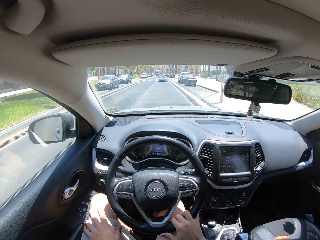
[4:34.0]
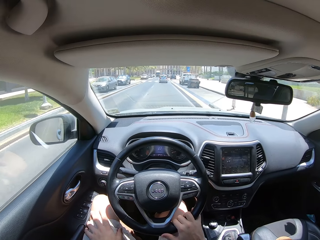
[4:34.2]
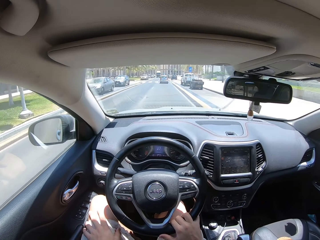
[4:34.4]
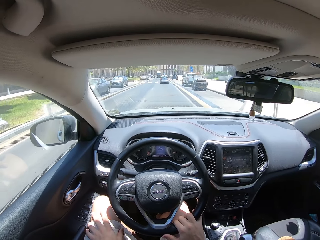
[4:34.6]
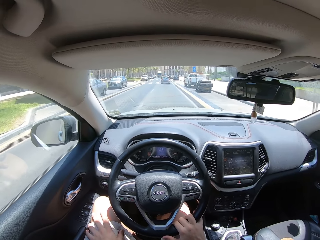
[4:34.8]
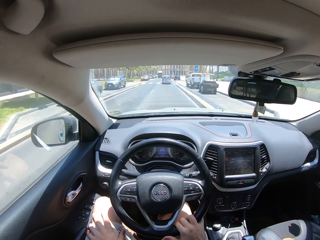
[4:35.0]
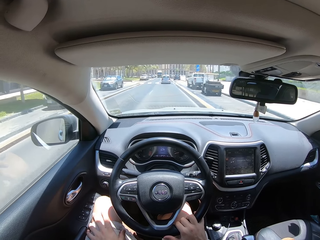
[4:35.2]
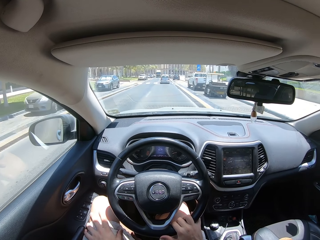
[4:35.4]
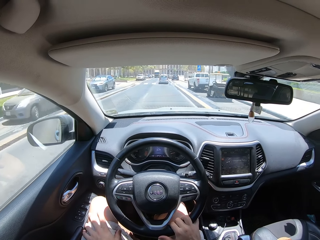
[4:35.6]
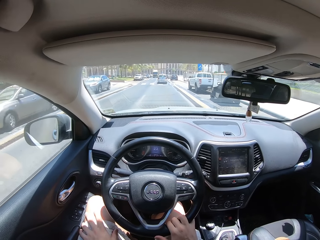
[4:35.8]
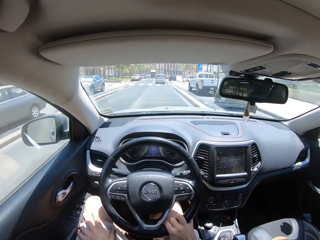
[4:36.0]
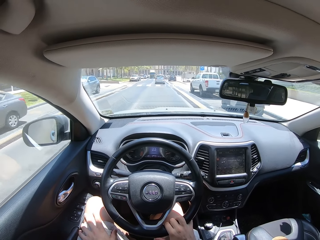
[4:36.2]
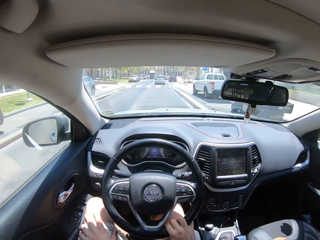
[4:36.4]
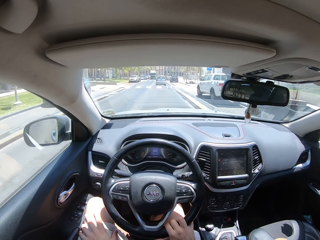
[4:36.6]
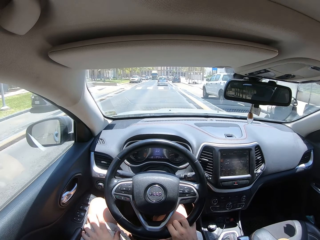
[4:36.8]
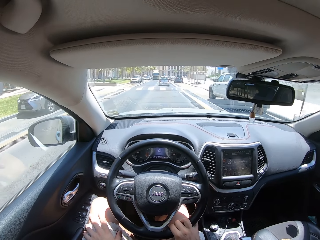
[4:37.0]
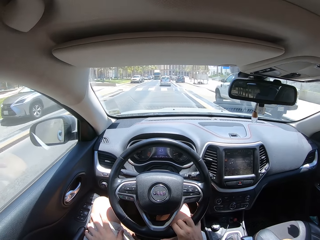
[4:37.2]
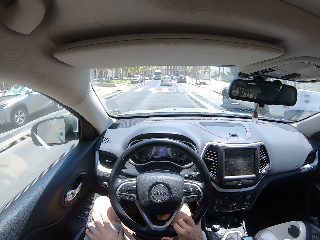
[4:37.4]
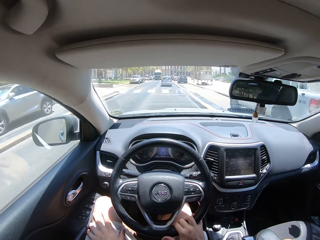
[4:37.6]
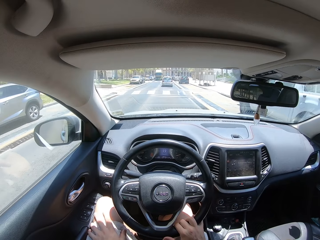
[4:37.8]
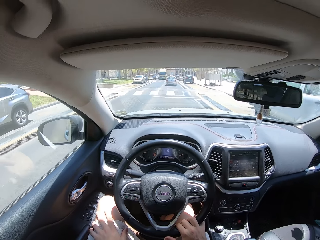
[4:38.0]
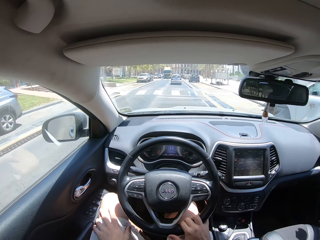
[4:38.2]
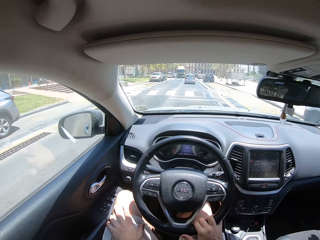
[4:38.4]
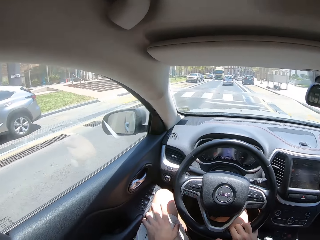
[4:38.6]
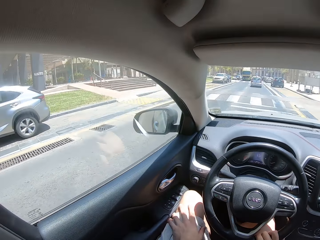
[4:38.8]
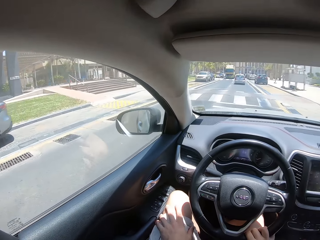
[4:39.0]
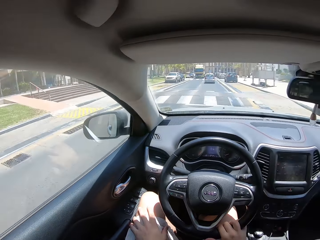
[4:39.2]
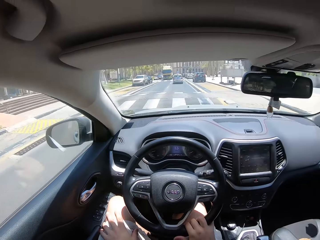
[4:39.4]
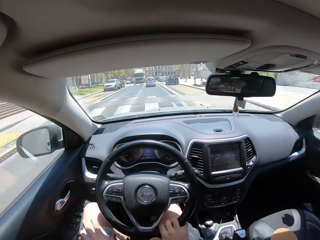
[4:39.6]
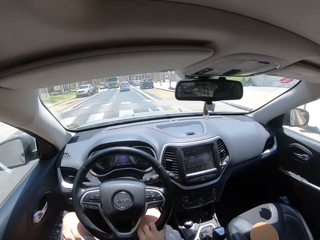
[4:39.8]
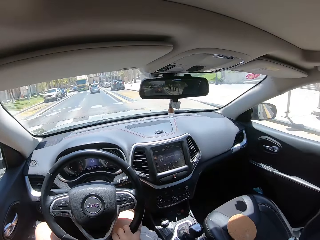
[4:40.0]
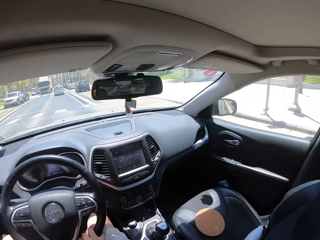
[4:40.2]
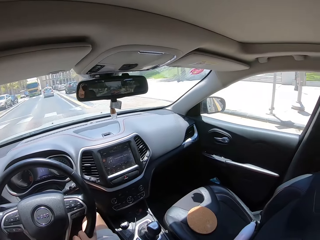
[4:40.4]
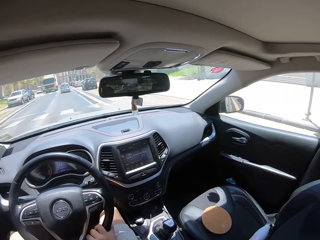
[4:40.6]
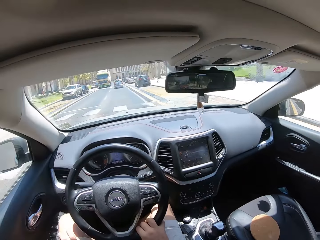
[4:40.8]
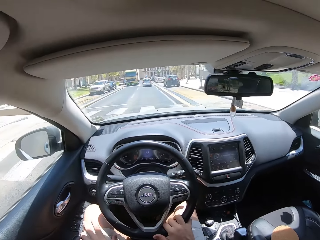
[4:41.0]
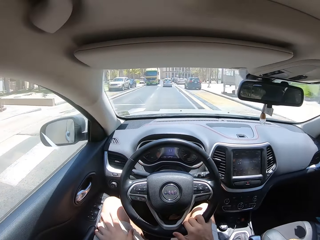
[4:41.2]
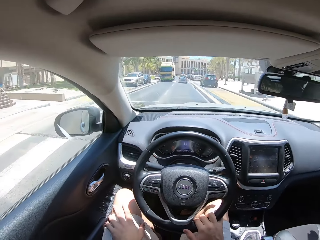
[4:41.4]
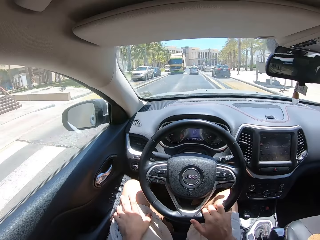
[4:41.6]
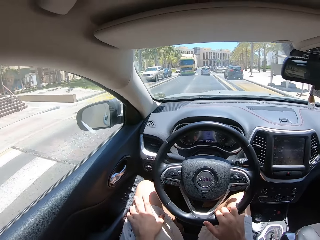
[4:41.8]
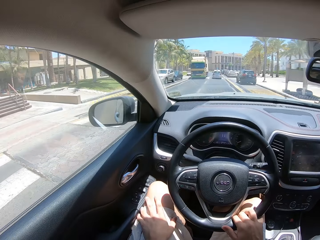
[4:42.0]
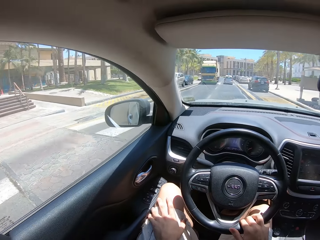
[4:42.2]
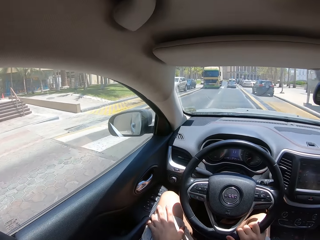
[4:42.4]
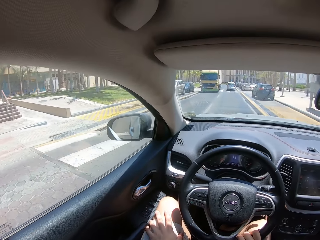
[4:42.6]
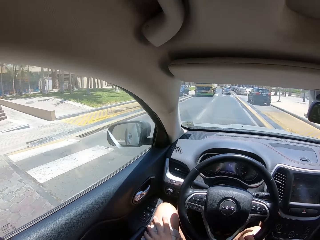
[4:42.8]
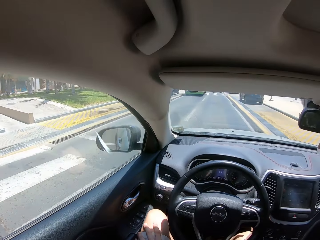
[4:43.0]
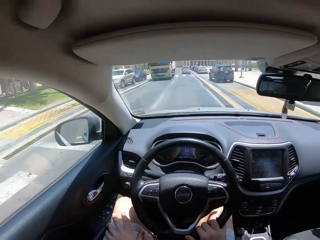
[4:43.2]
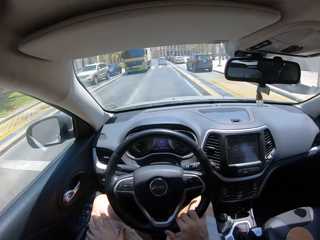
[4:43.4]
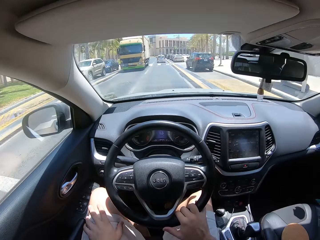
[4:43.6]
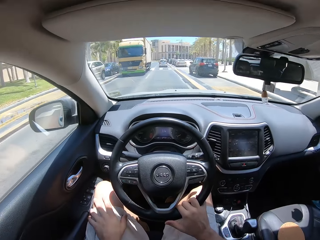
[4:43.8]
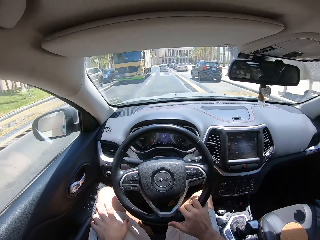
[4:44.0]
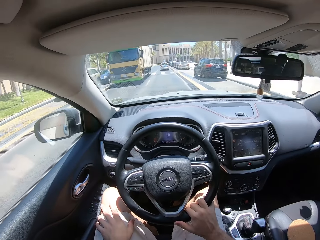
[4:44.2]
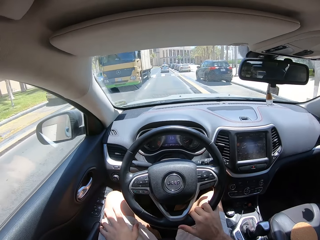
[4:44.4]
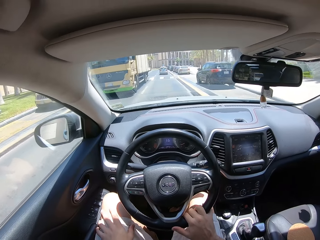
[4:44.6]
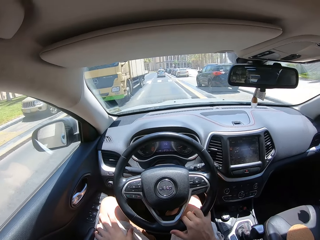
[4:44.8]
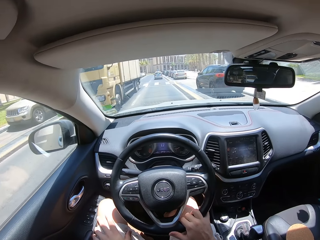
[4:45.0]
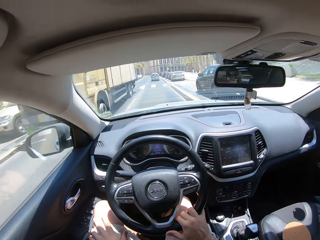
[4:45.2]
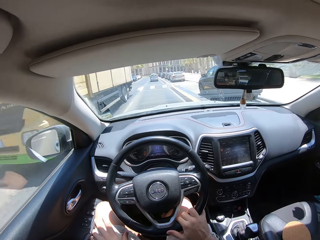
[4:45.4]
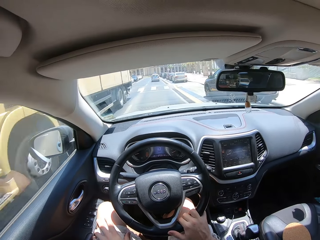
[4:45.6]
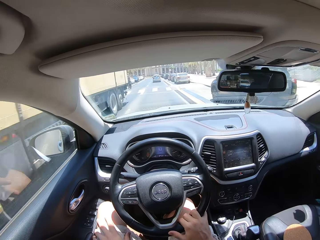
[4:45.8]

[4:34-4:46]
The camera wearer looks around.

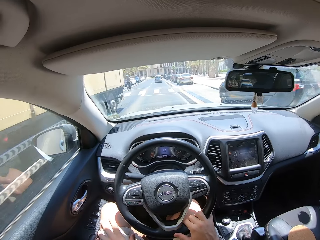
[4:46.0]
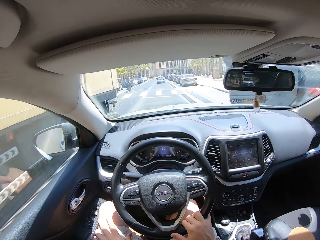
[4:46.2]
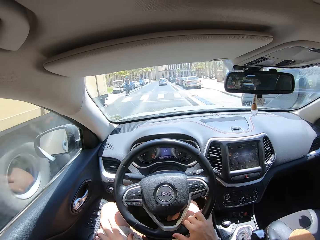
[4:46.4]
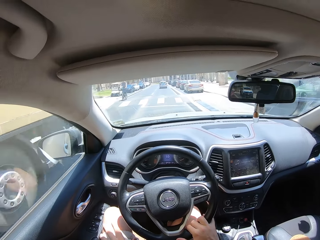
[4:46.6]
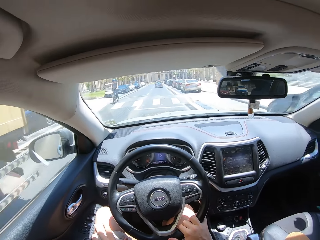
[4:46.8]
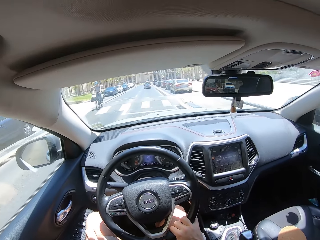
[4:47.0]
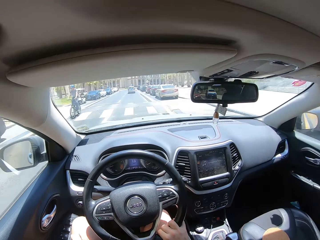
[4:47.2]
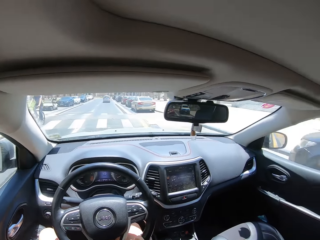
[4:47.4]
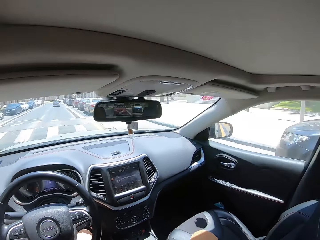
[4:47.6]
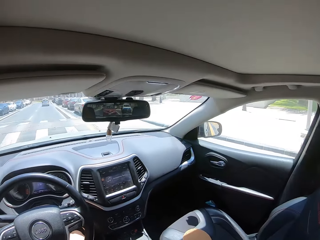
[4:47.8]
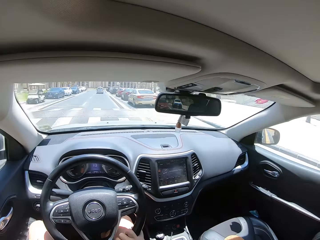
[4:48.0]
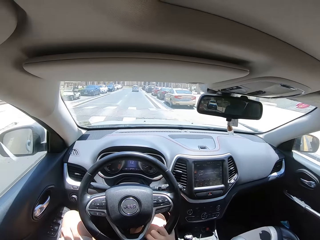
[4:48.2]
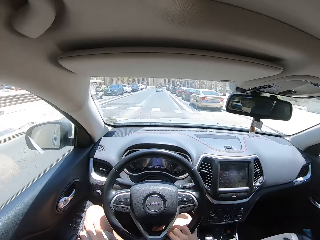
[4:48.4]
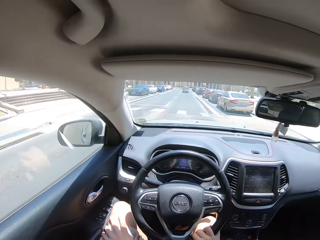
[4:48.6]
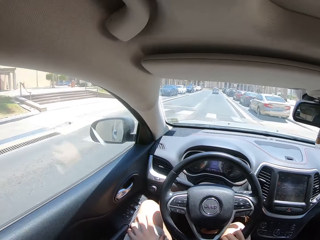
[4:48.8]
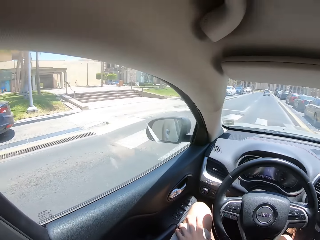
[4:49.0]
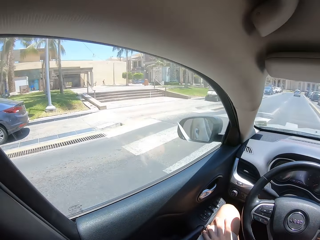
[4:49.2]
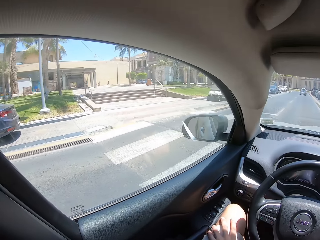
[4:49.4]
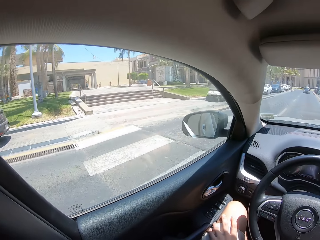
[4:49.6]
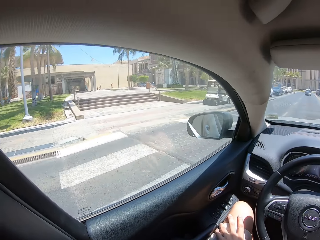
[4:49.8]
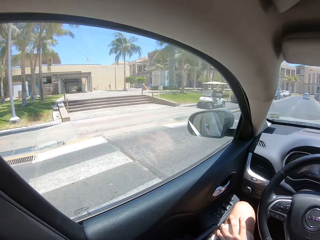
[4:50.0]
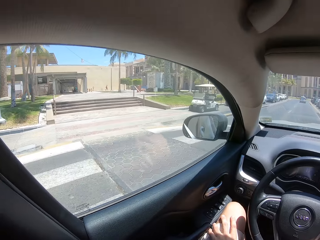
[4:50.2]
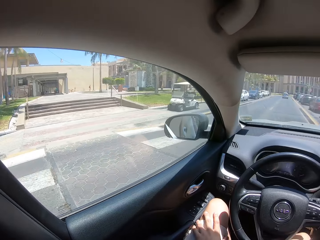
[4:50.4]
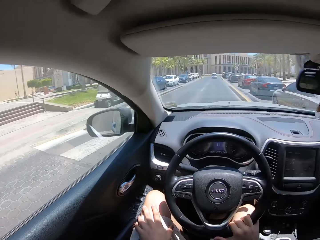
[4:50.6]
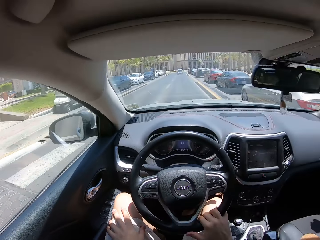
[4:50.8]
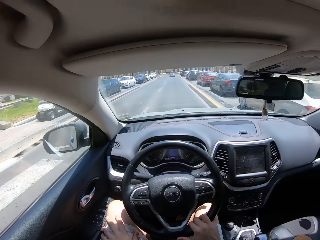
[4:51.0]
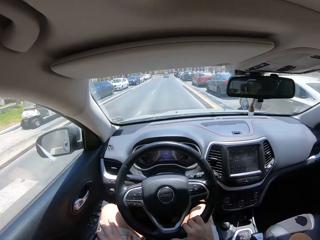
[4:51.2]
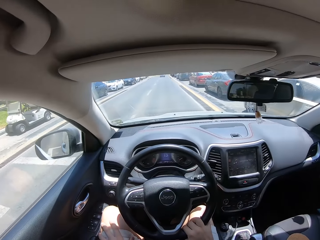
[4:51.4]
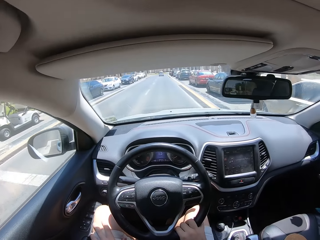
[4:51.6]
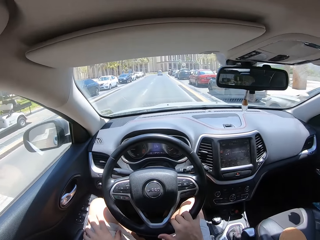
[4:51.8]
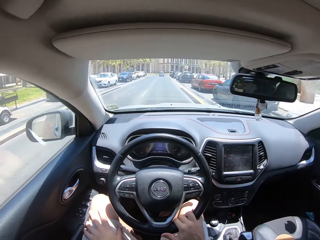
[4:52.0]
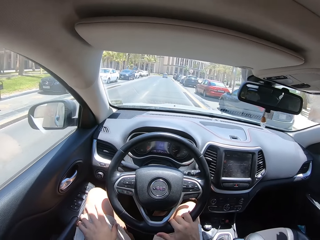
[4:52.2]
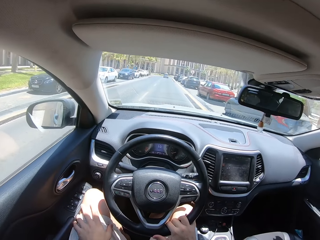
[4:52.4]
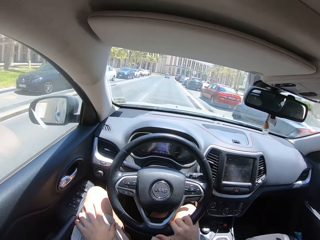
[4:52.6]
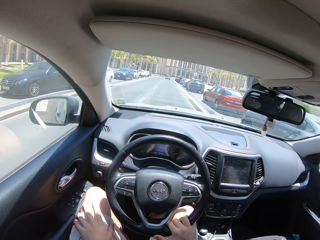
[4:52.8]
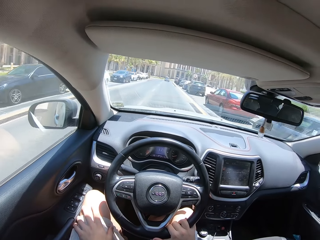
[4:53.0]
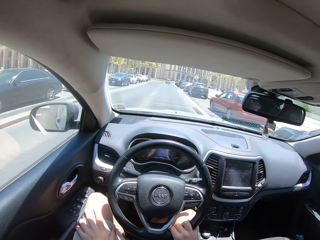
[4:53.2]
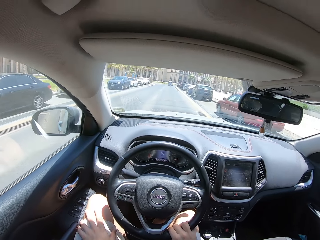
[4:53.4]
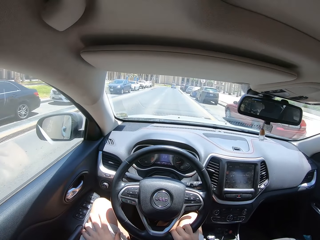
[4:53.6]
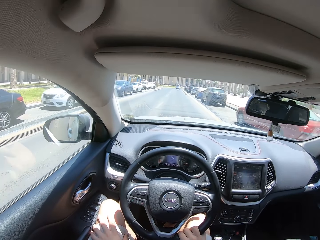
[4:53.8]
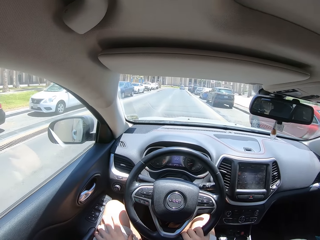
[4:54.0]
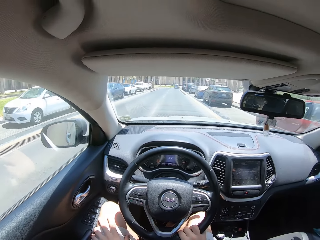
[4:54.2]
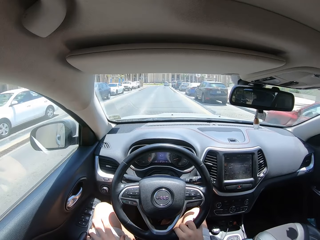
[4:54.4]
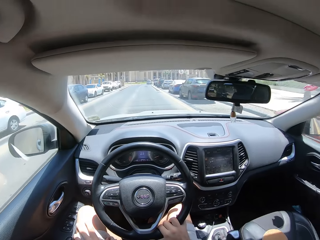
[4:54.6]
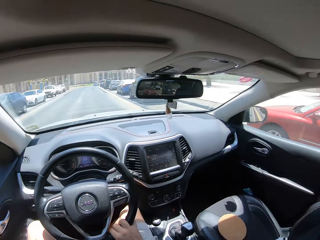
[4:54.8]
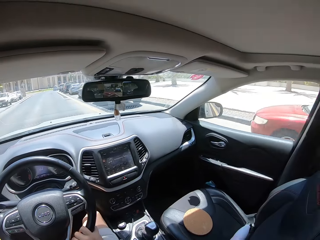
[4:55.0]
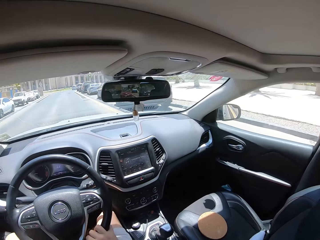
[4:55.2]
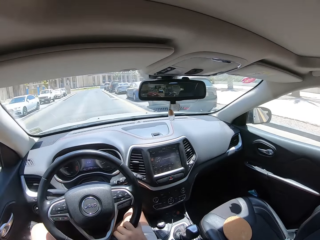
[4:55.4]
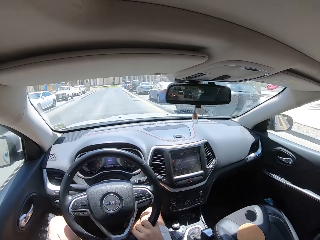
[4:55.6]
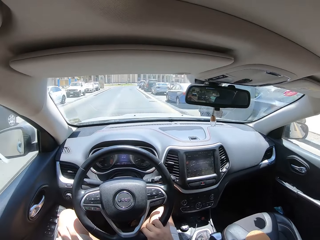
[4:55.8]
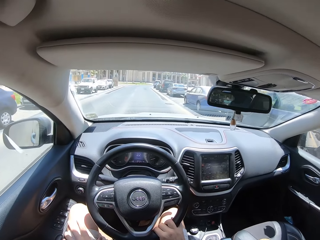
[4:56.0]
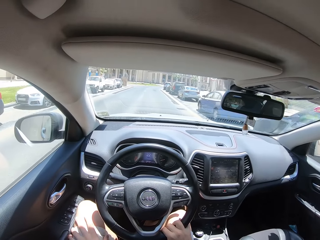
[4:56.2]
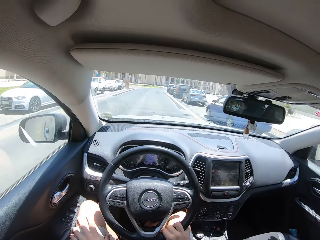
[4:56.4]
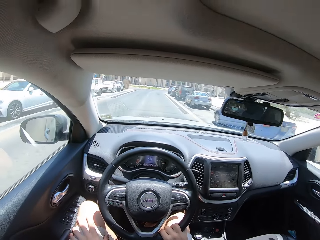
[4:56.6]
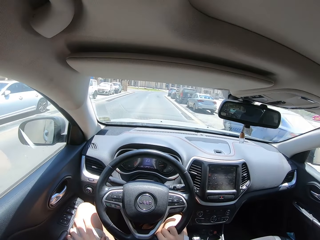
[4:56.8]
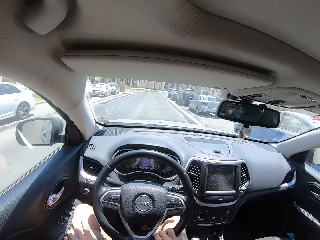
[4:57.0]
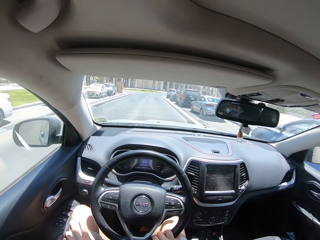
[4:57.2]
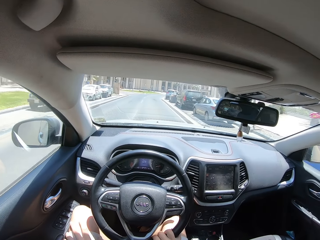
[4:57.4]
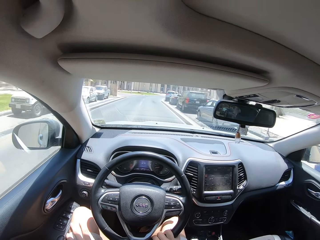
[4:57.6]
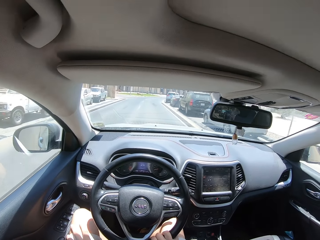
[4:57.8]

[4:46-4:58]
The camera wearer looks outside.
